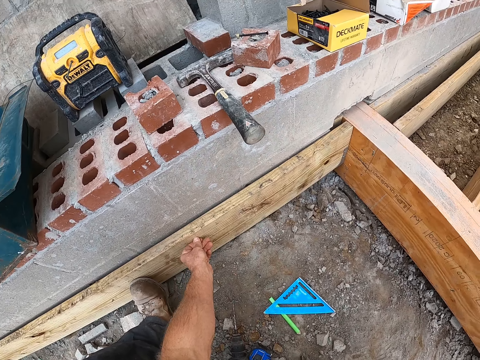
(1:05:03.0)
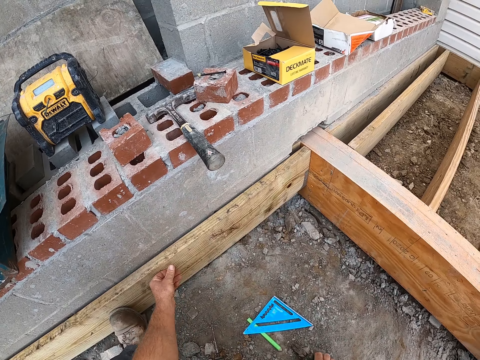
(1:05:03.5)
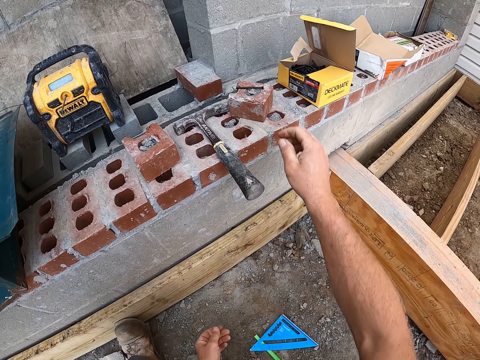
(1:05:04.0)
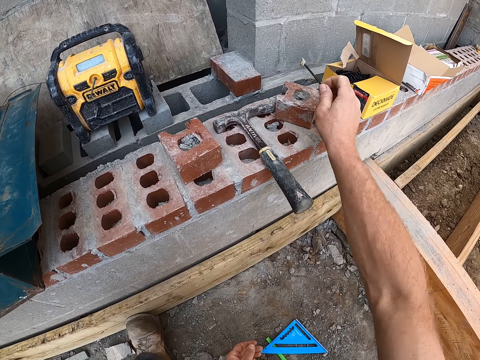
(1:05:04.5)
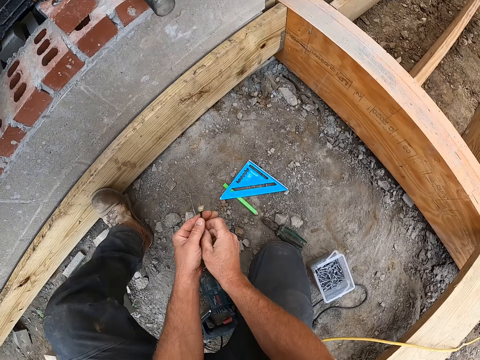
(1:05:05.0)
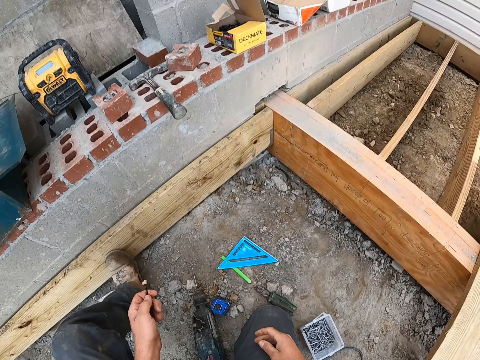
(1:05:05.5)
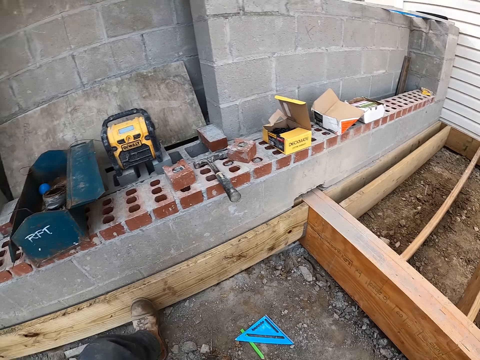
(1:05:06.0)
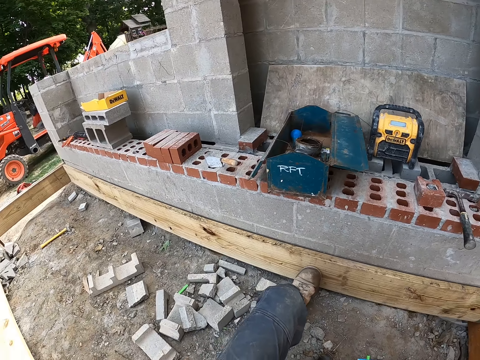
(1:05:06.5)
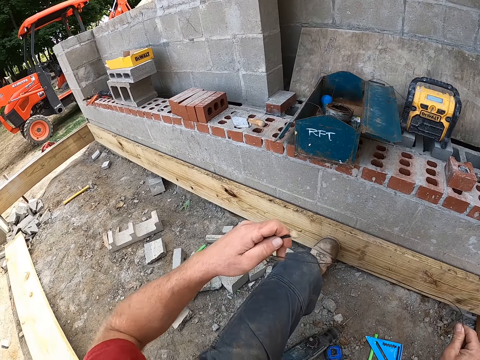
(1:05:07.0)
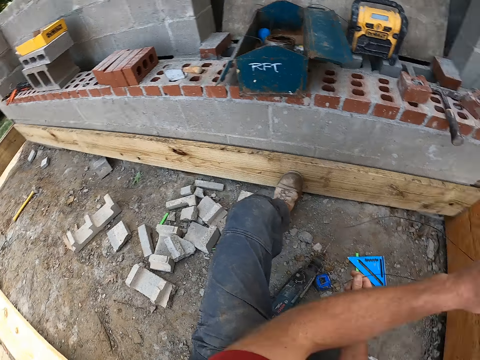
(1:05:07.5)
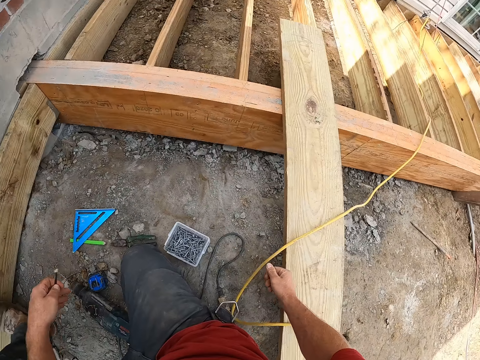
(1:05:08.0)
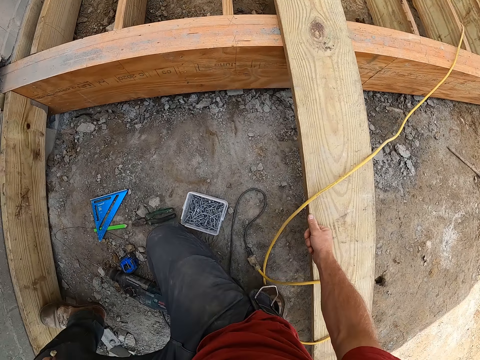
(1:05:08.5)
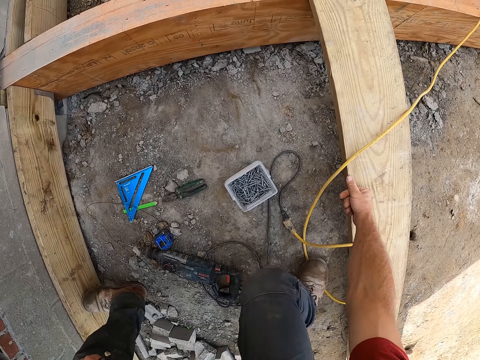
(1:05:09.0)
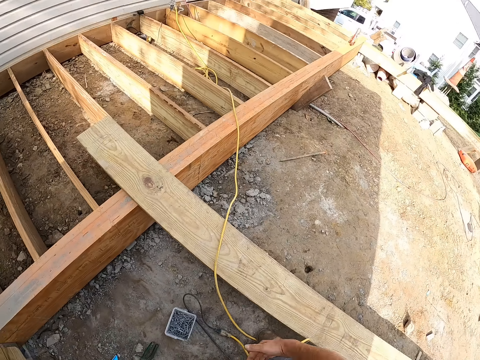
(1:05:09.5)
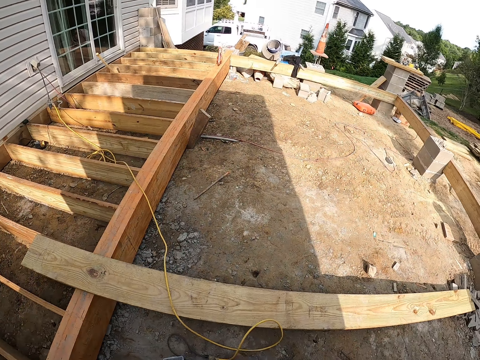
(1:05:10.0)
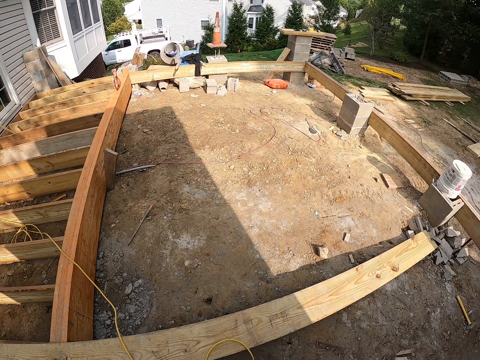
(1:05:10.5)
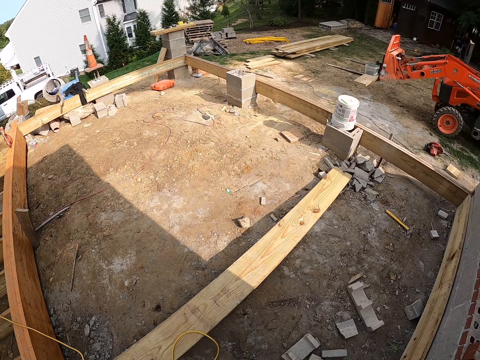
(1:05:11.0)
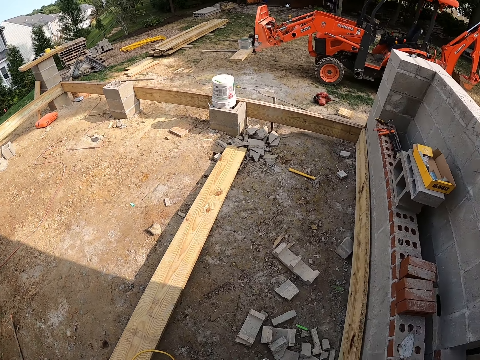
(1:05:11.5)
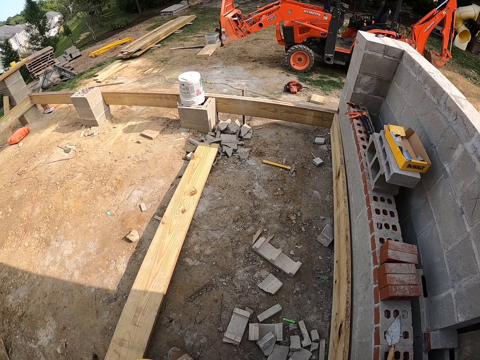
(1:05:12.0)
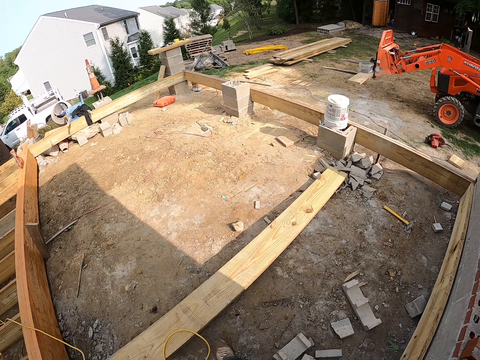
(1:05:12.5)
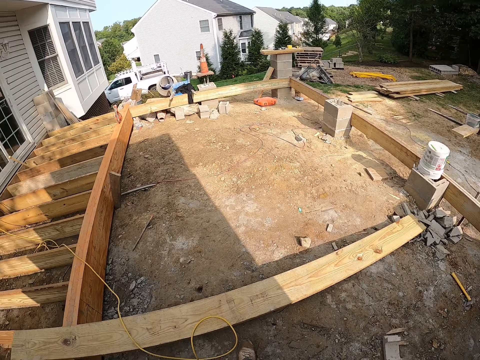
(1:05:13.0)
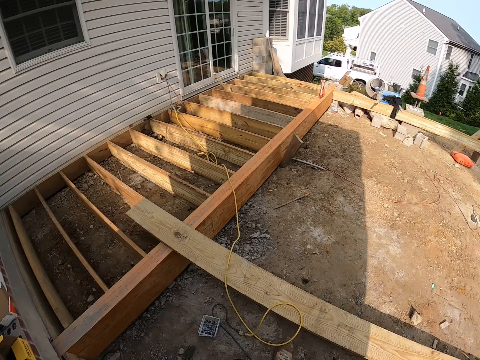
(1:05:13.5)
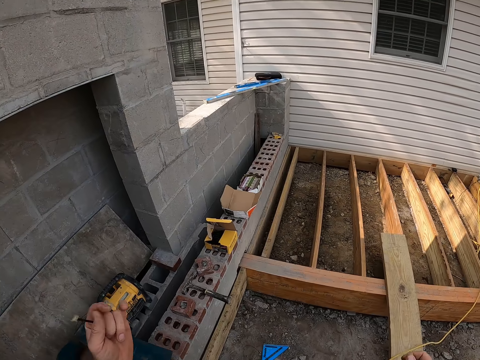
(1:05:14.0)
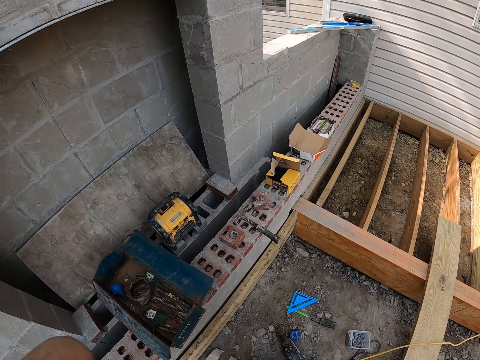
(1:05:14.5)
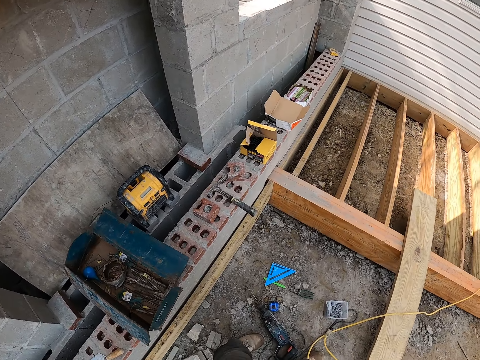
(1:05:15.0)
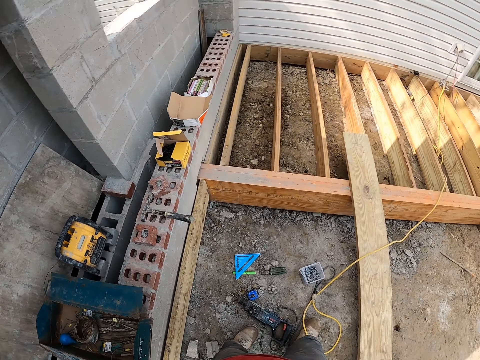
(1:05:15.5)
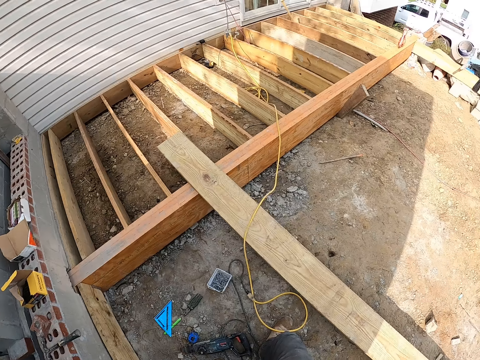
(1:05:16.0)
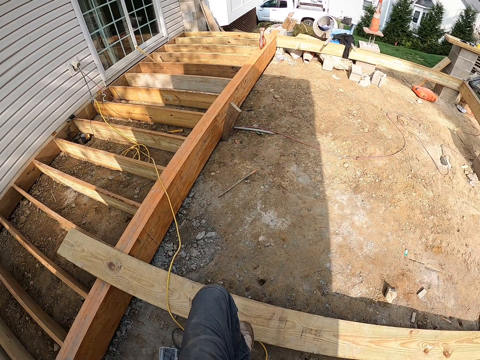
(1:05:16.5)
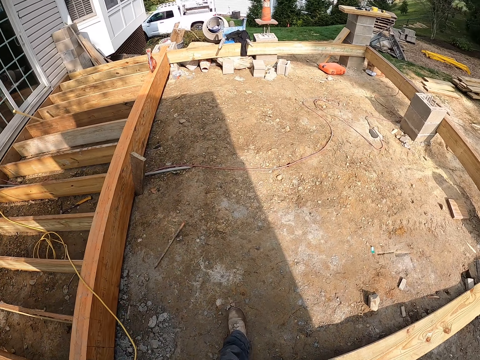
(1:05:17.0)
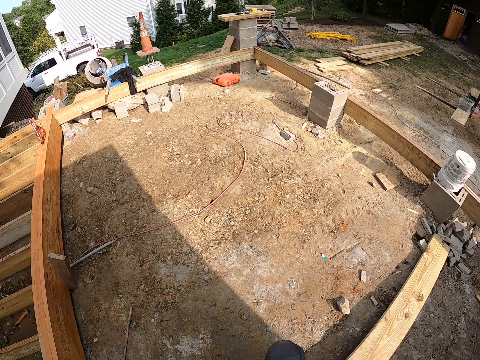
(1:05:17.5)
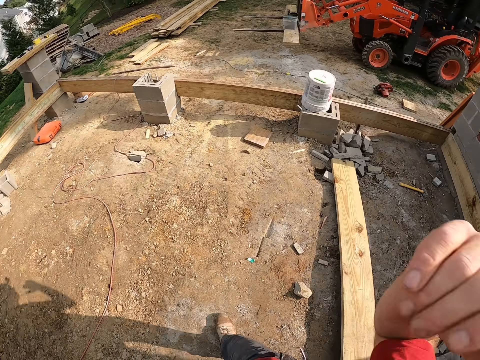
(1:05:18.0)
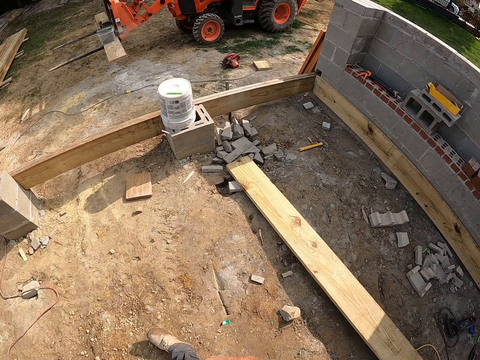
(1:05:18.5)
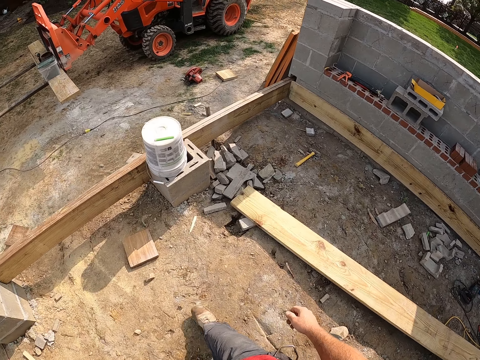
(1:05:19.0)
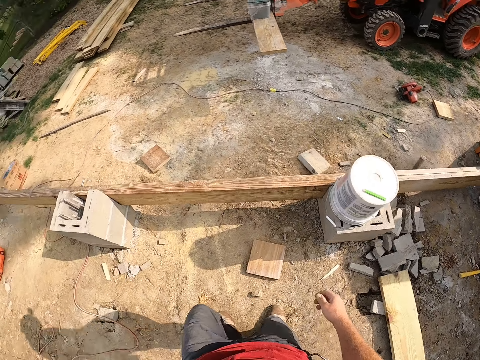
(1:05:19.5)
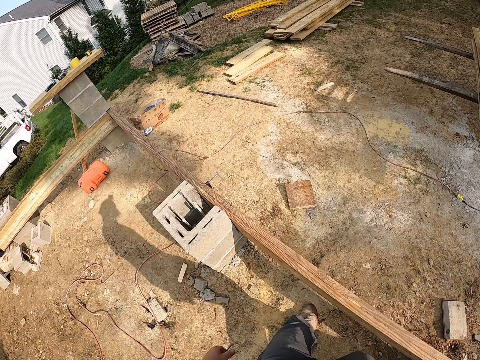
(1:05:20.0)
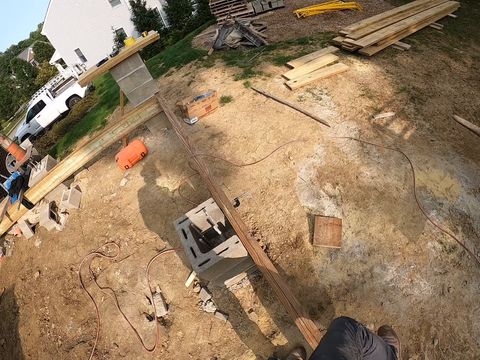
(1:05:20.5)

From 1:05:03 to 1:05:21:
The camera wearer picks up a nail on the block wall. They shift the nail to the left hand. They throw the binding wire on the floor. They stretch the binding wire piece. They drop the wire on the floor. They stand. They turn round. They lift hands to head. They walk to the construction truck outside the construction site.

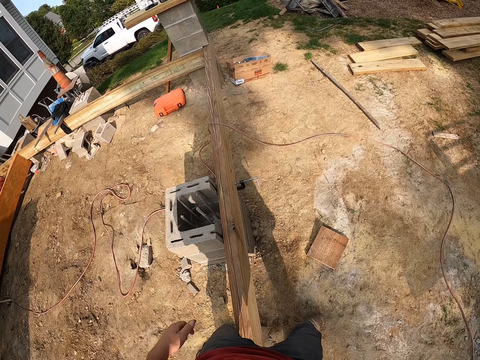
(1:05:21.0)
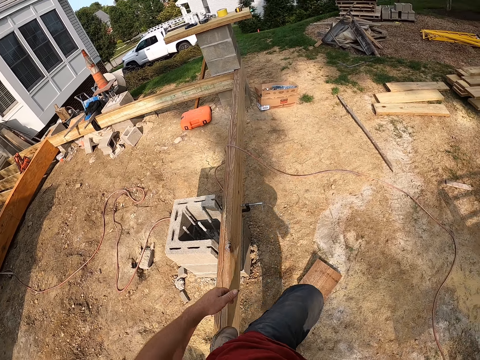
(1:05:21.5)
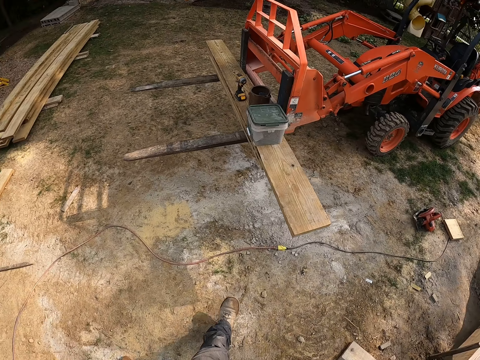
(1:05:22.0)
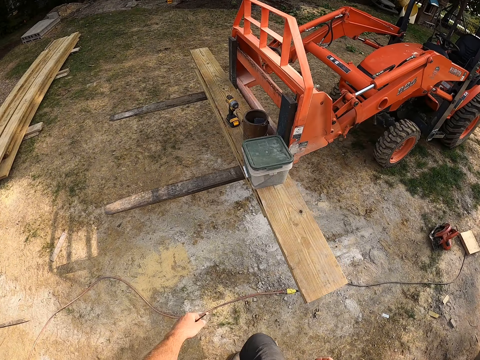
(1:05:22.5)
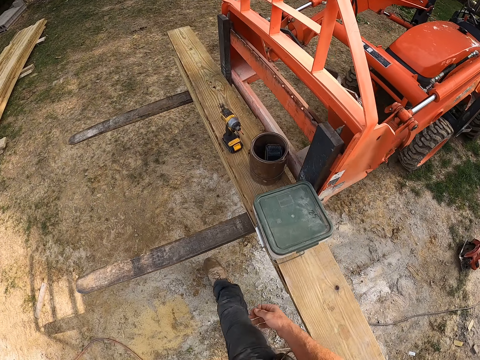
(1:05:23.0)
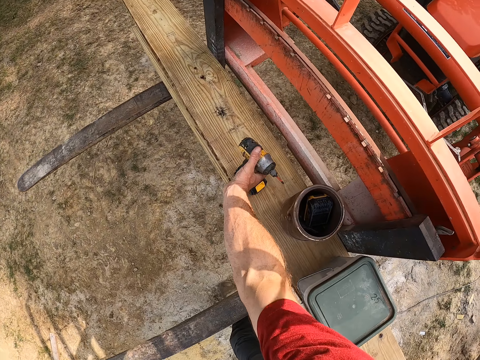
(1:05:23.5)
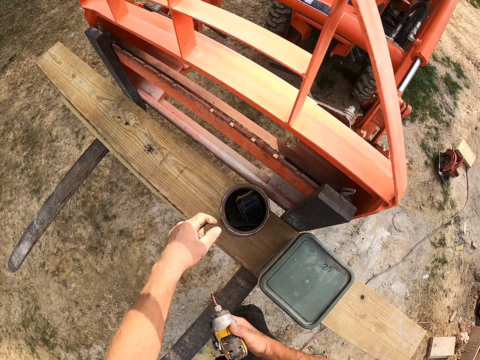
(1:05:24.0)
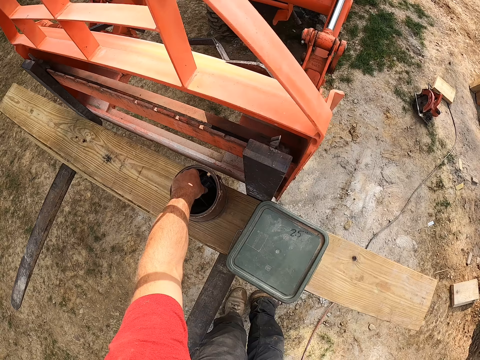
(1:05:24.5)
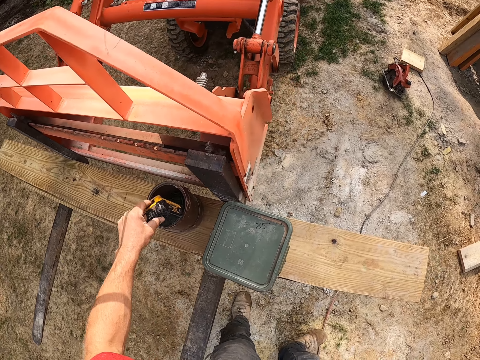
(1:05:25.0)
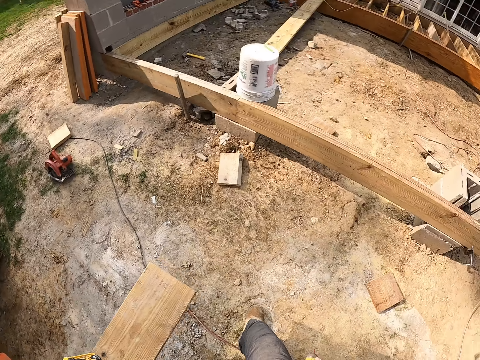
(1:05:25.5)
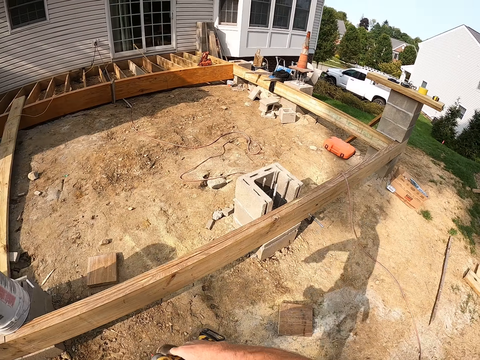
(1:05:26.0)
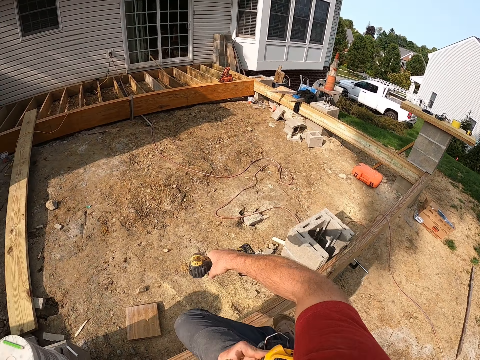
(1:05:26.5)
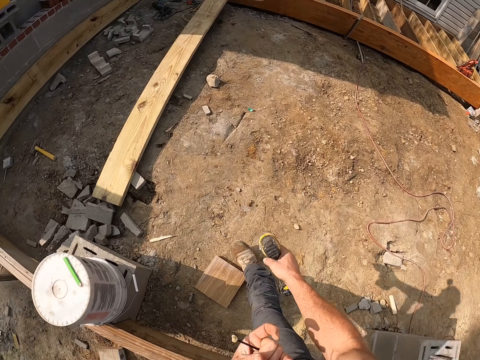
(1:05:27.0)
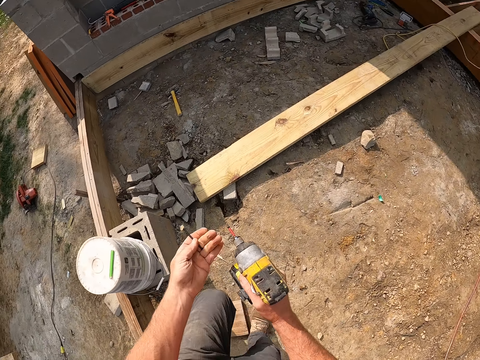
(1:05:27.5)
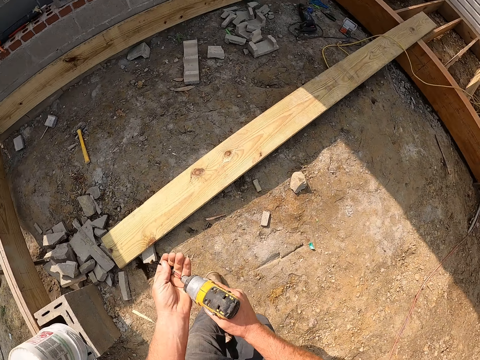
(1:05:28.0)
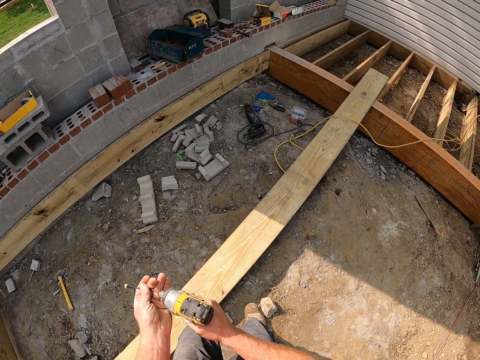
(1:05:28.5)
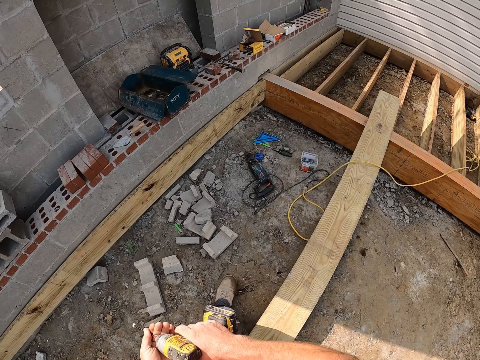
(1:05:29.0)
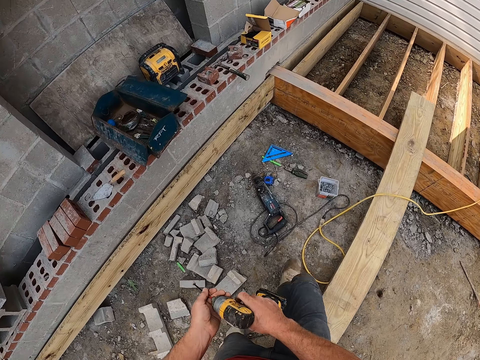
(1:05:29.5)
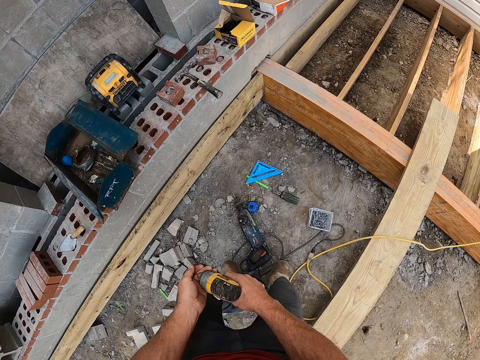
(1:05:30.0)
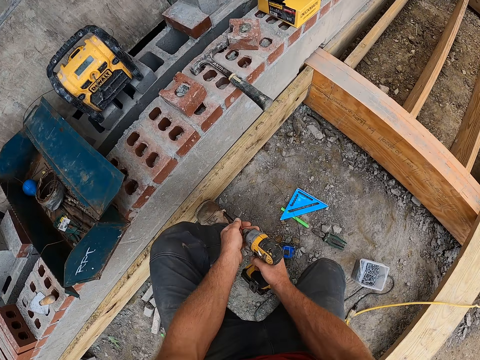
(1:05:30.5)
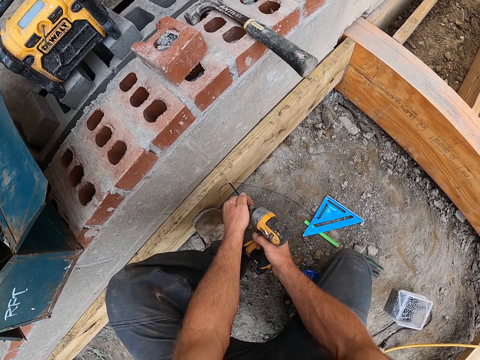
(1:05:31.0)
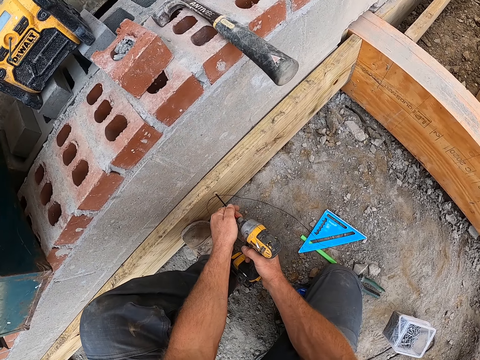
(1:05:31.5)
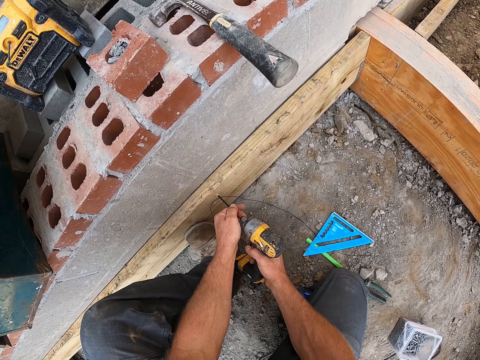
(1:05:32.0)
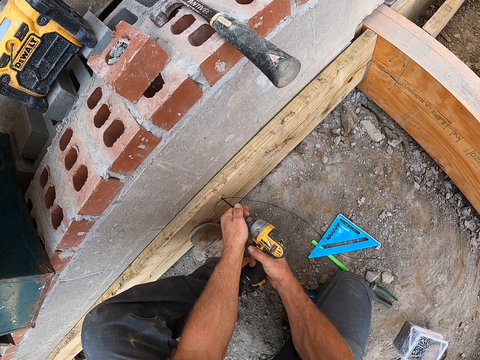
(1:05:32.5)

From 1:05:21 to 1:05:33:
The camera wearer picks up an impact driver on a plank on the truck. They pick the impact driver battery in a can on the plank. They carry the impact driver battery and the impact driver to the wall in the construction site. They attach the nail to the impact driver. They bend on the wood on the wall. They drive the nail into the plank with the impact driver.
